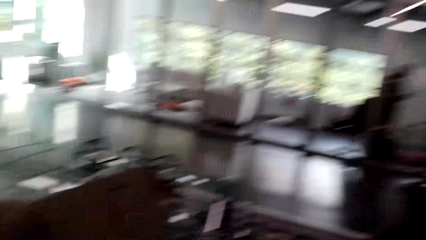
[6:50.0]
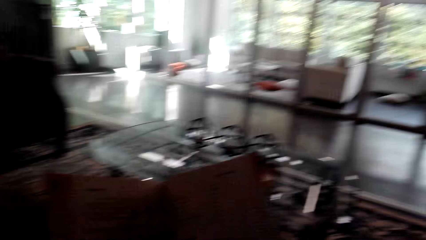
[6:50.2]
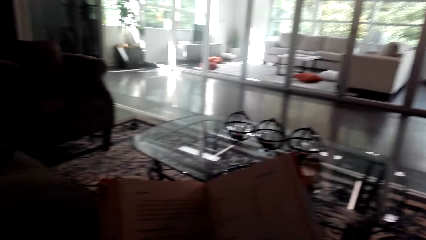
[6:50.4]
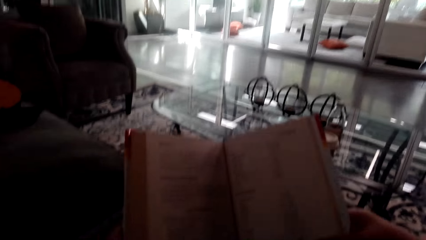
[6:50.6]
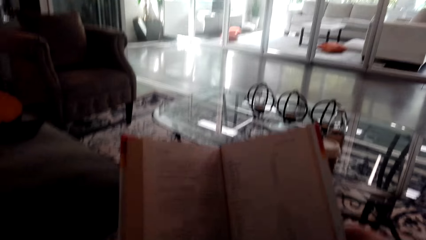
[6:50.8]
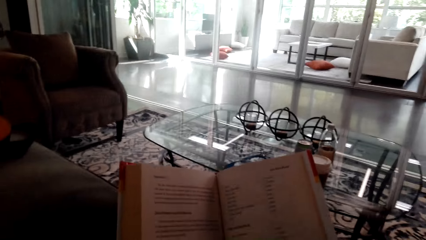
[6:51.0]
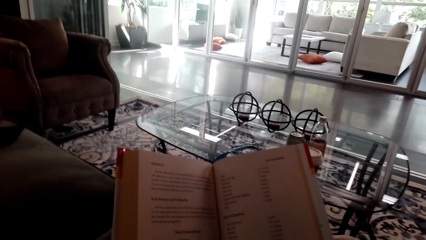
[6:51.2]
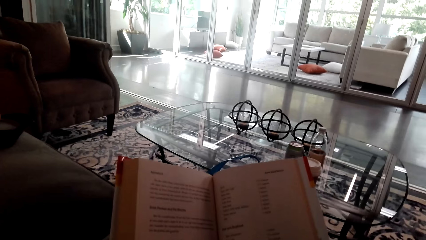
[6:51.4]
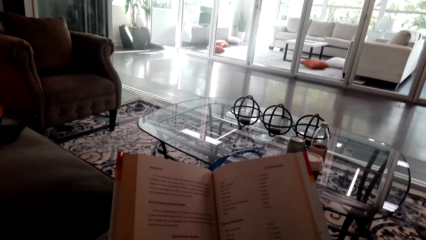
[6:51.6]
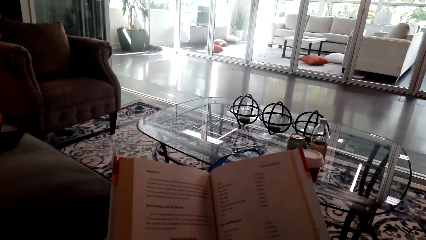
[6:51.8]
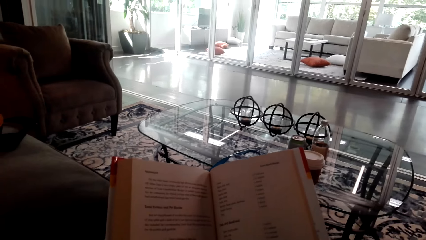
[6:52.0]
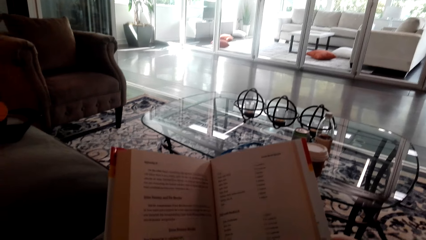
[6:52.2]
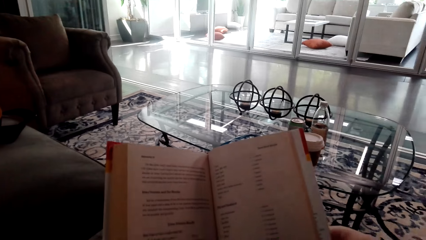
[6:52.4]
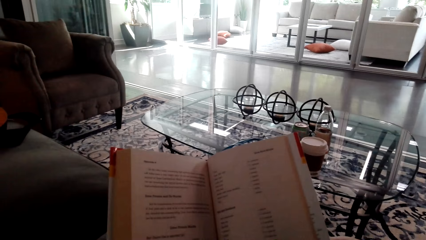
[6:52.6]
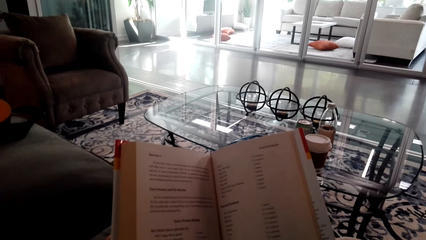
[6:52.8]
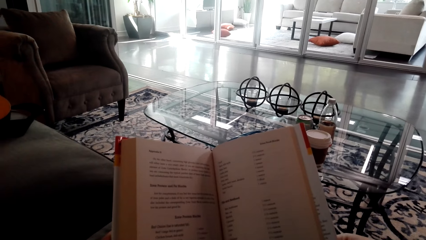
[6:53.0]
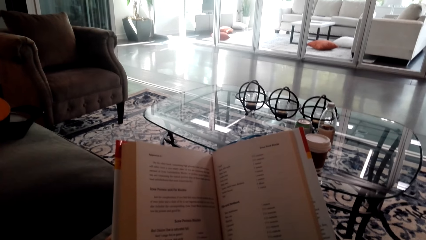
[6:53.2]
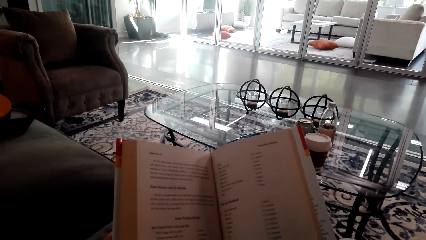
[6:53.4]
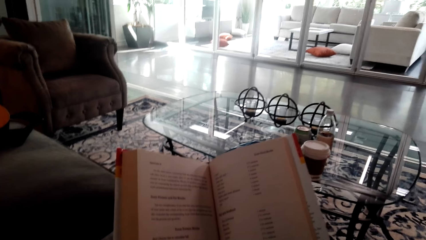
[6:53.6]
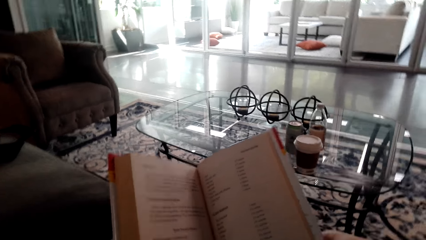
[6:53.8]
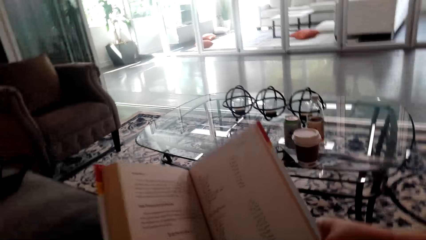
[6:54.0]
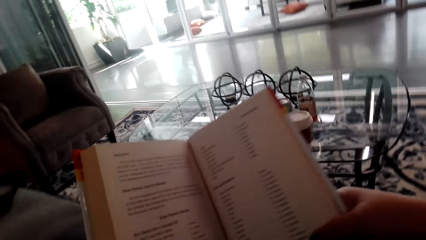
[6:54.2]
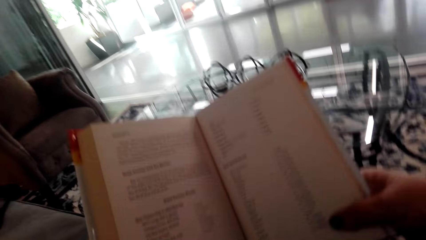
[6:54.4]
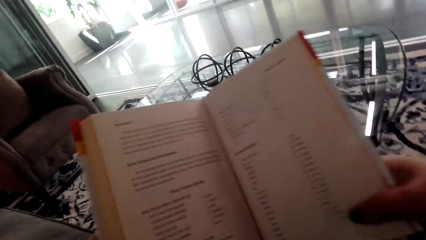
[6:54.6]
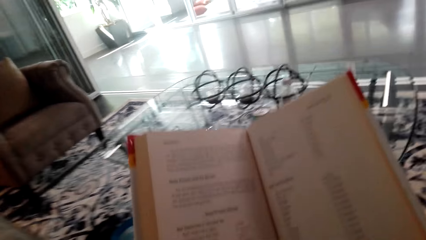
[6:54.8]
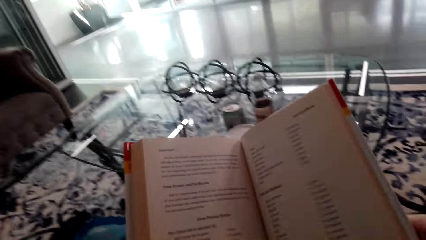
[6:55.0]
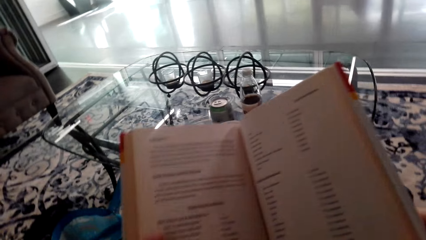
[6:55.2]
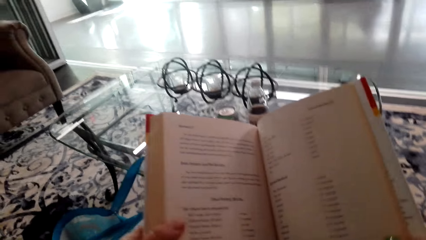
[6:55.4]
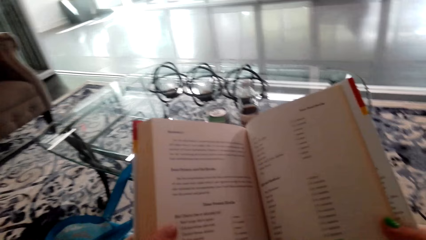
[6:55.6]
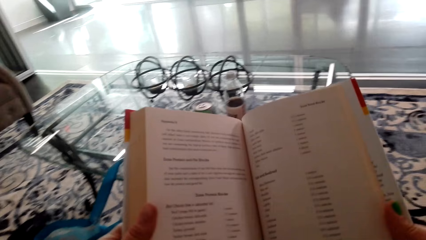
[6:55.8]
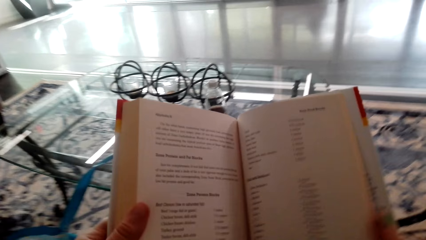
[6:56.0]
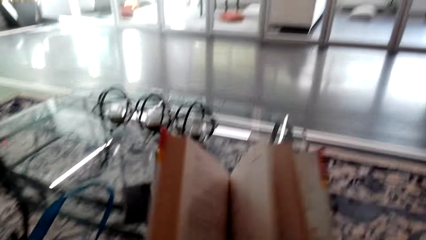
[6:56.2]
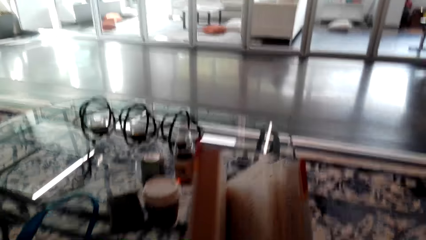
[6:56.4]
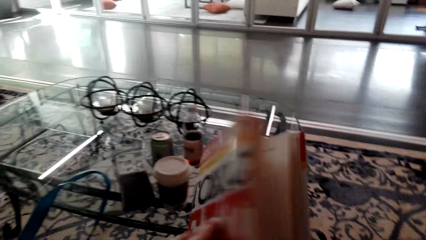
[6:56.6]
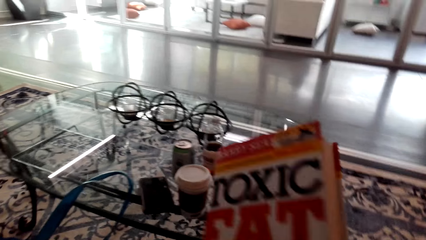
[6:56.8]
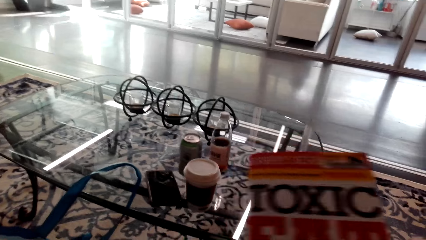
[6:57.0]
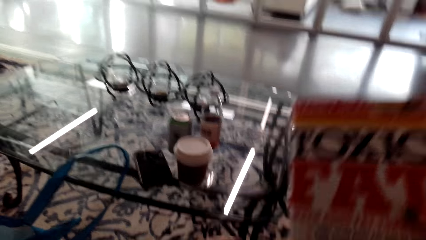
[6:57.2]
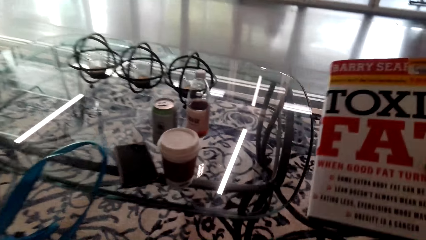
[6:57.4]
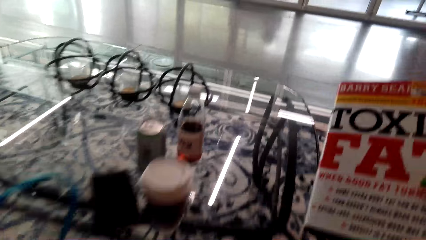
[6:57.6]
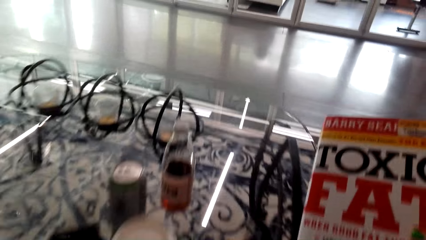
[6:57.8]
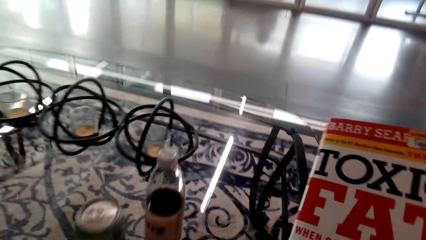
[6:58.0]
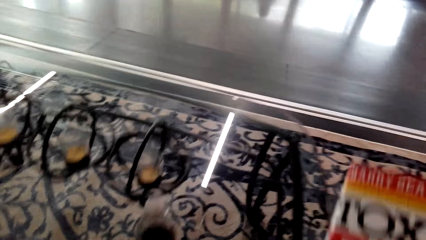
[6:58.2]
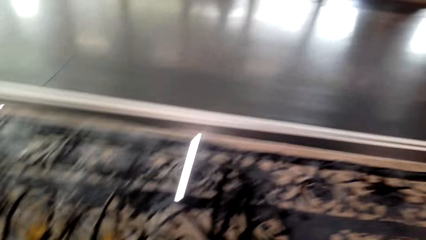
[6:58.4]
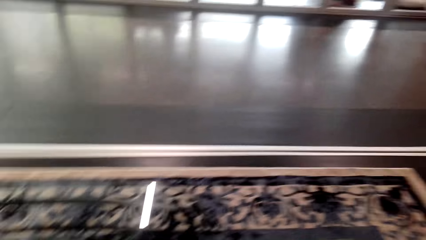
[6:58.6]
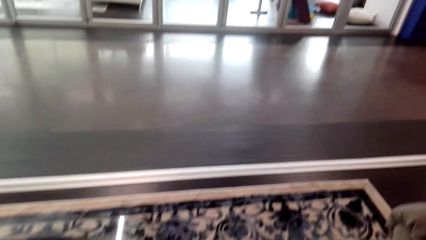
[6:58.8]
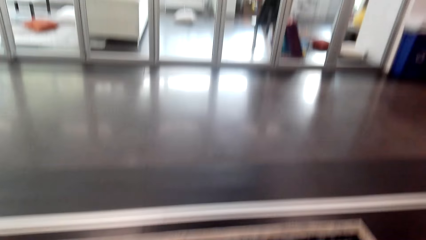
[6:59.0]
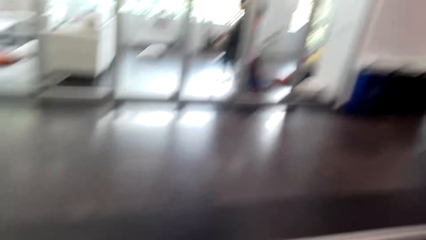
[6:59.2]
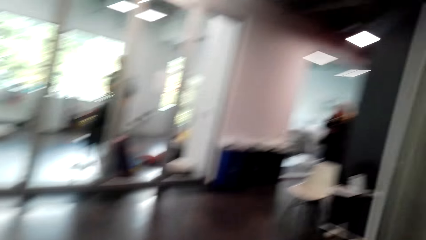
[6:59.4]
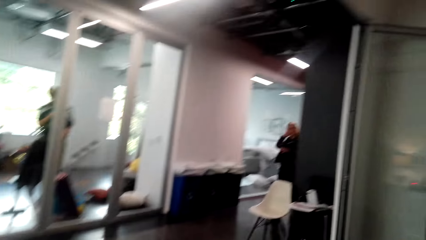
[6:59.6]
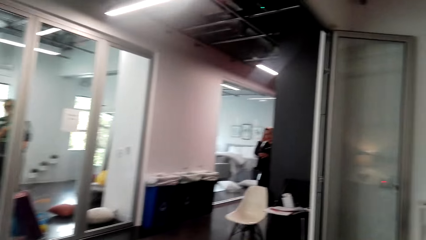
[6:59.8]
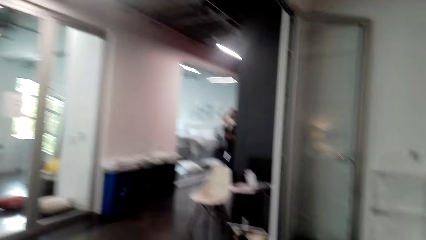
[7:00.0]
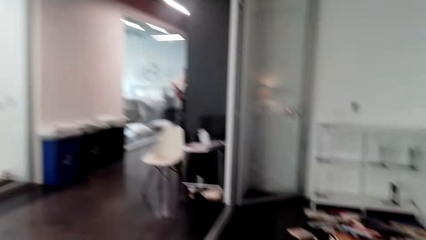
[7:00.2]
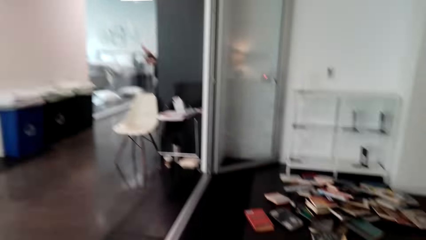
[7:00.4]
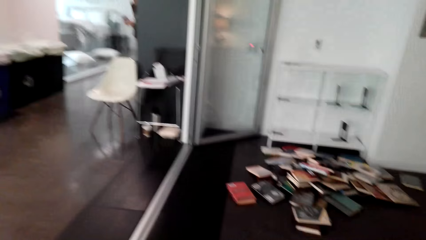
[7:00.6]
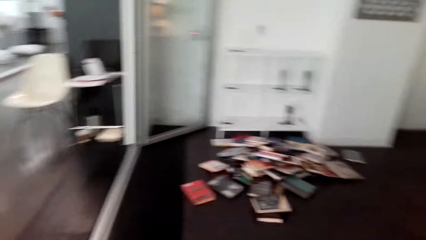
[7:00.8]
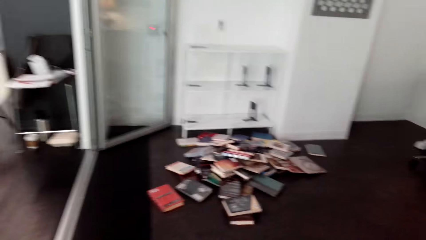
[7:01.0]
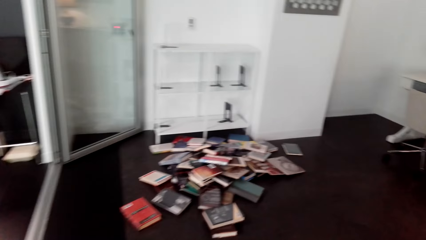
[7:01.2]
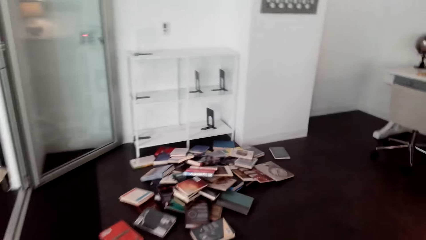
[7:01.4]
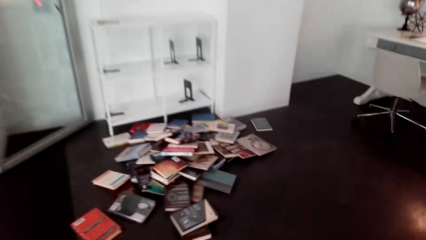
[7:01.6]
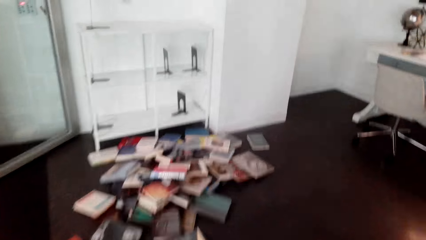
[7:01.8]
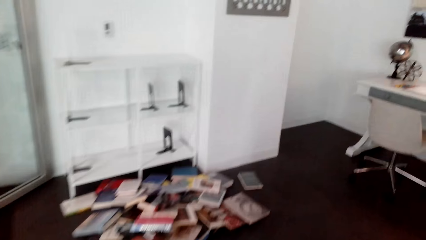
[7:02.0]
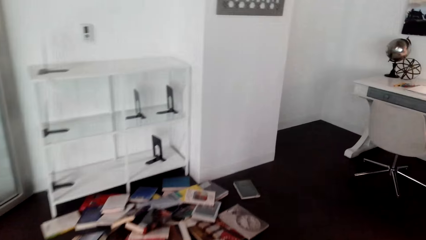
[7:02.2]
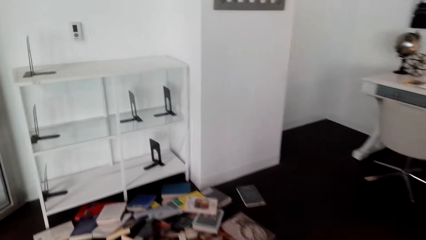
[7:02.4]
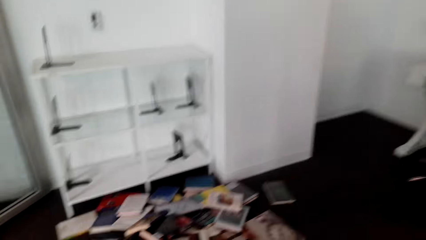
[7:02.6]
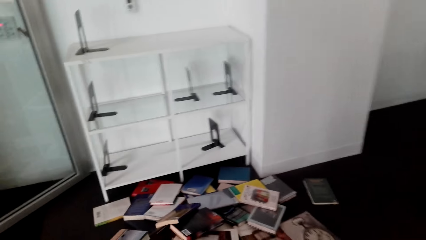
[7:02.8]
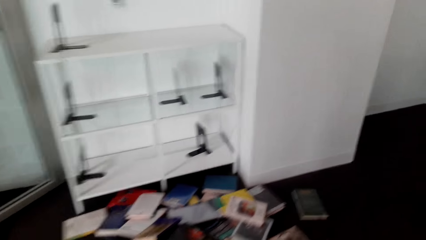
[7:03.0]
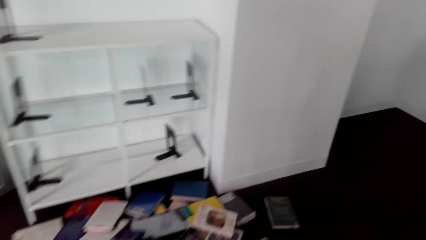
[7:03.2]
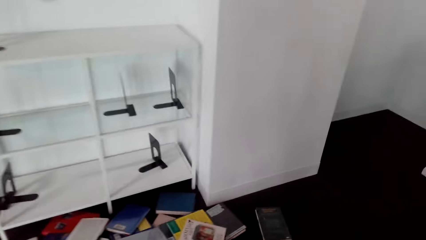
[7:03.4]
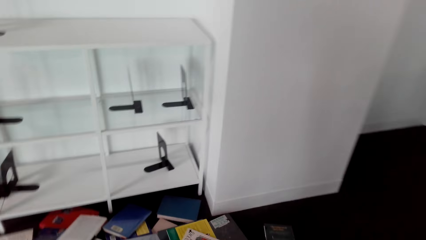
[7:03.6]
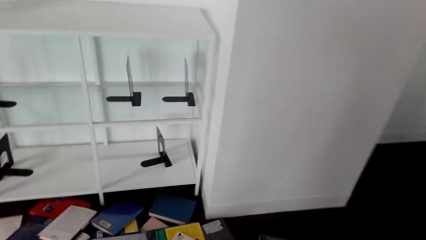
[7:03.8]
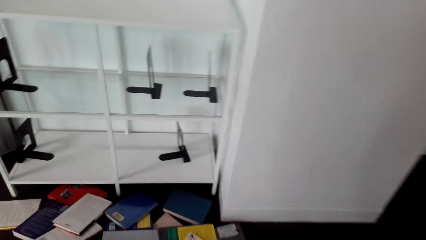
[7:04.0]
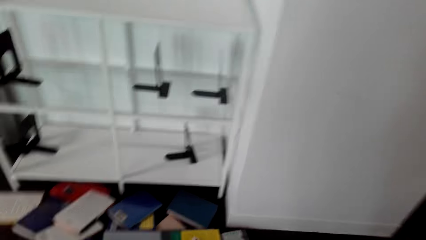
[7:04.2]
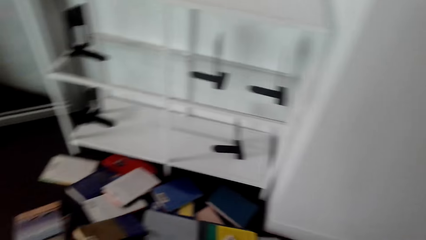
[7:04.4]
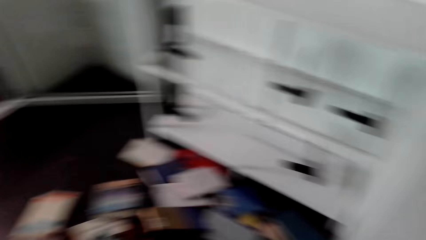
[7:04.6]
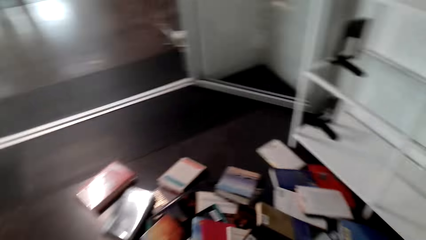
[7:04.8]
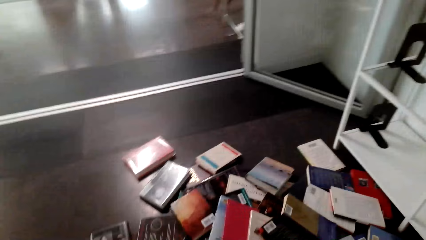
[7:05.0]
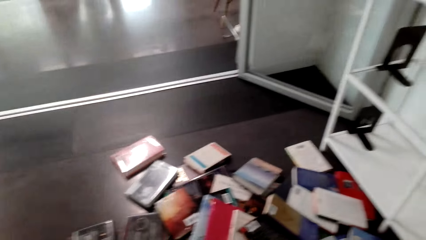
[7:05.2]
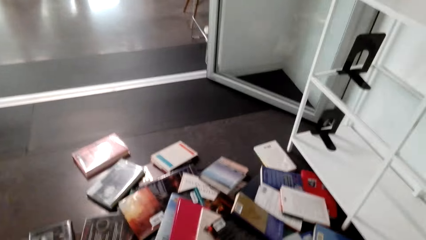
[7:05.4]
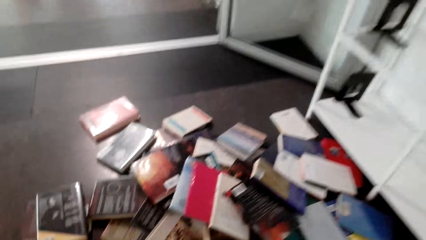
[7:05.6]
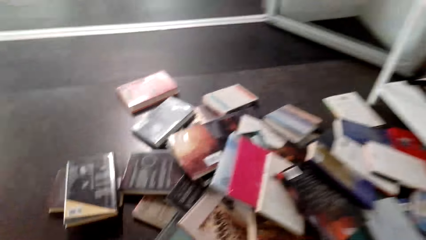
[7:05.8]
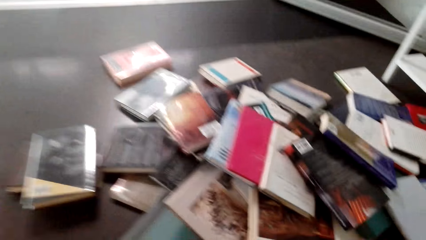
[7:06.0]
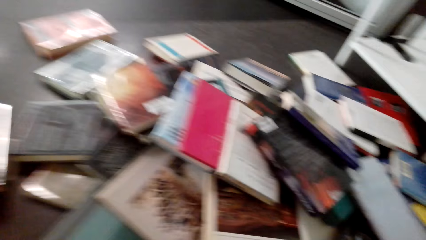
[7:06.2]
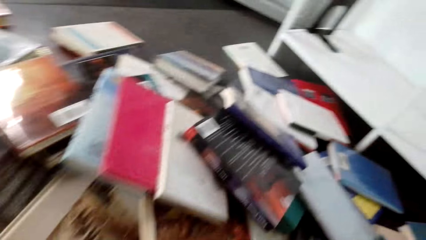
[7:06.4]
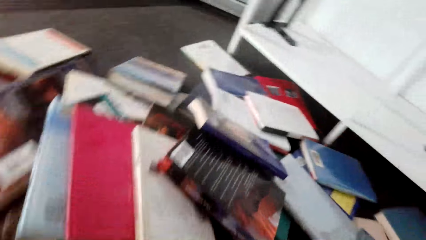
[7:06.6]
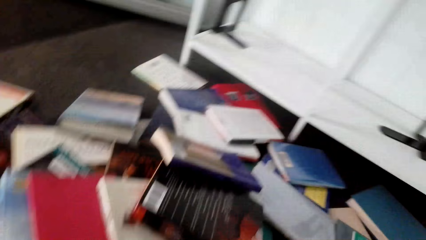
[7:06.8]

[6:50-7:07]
The camera wearer closes the book. A lady converses with the camera wearer. The camera wearer looks at the books on the floor. They walk around the room.
